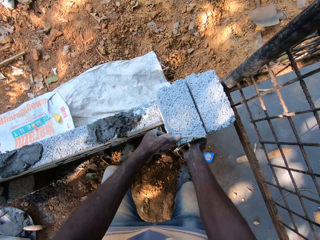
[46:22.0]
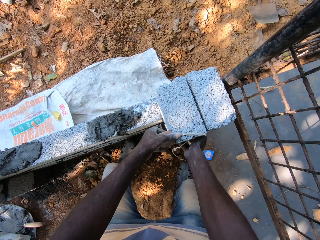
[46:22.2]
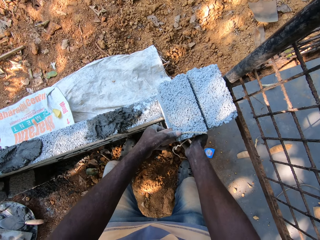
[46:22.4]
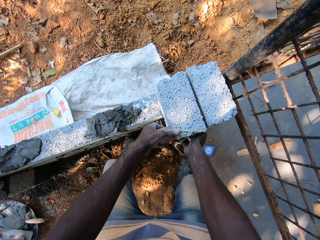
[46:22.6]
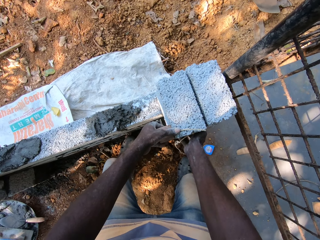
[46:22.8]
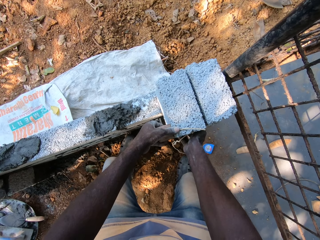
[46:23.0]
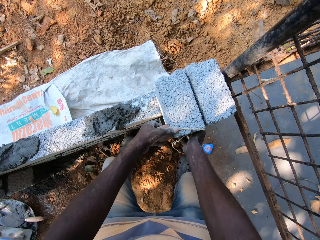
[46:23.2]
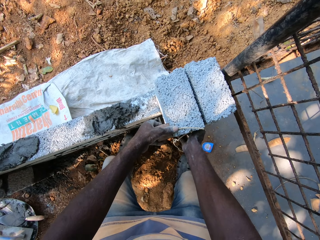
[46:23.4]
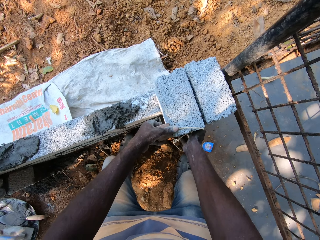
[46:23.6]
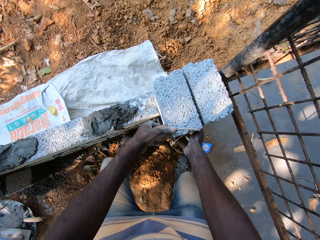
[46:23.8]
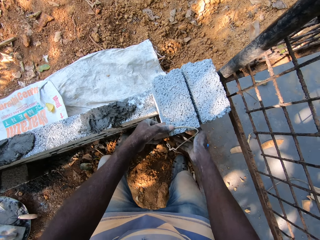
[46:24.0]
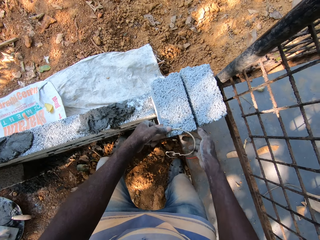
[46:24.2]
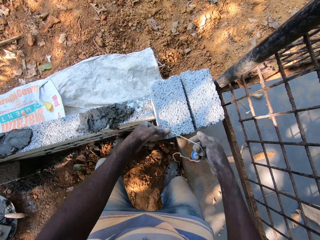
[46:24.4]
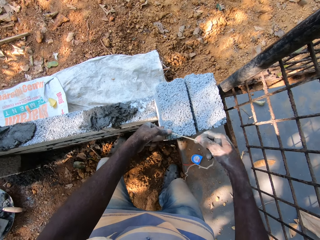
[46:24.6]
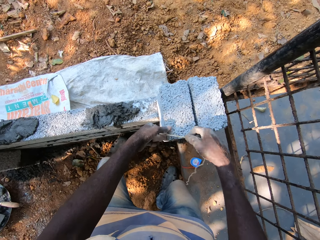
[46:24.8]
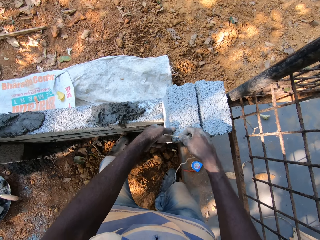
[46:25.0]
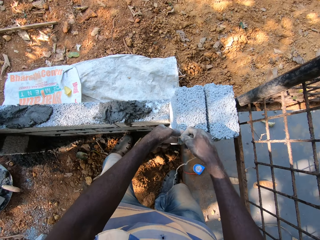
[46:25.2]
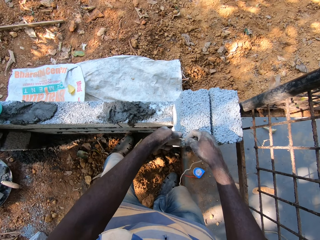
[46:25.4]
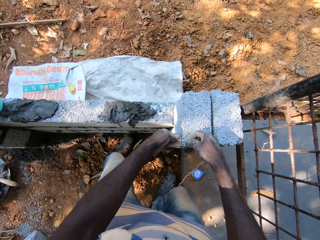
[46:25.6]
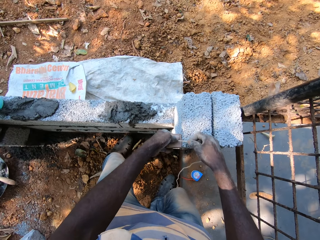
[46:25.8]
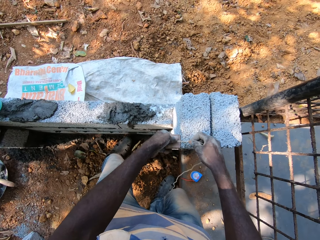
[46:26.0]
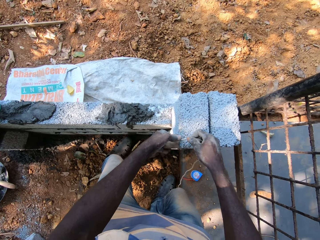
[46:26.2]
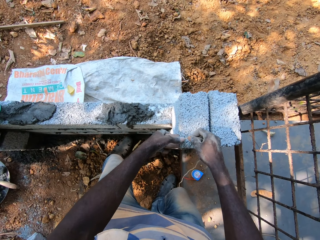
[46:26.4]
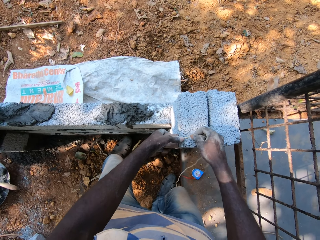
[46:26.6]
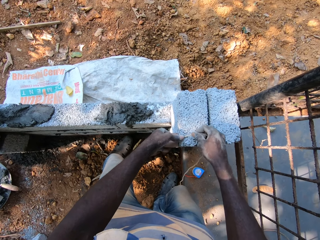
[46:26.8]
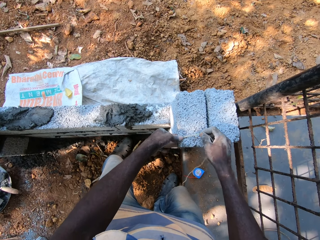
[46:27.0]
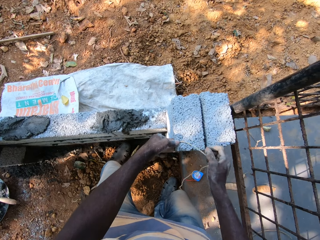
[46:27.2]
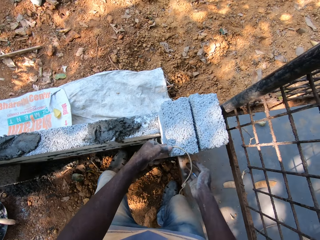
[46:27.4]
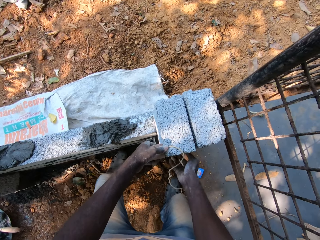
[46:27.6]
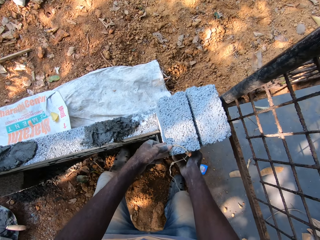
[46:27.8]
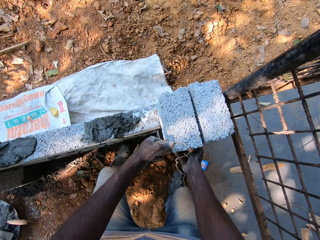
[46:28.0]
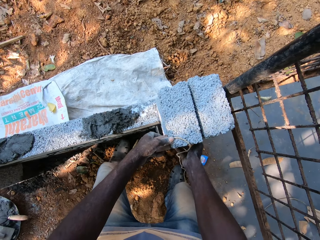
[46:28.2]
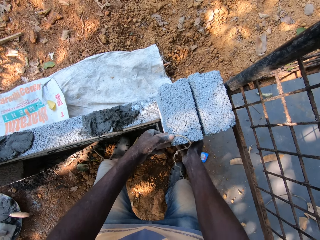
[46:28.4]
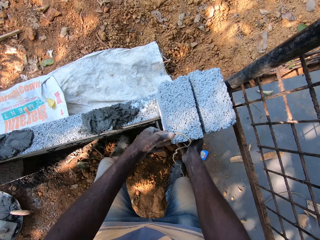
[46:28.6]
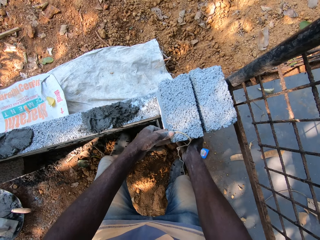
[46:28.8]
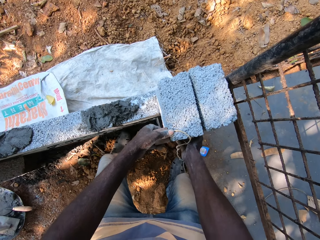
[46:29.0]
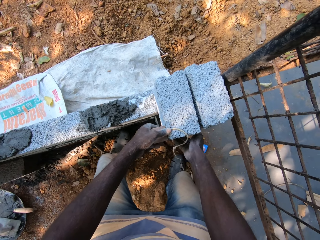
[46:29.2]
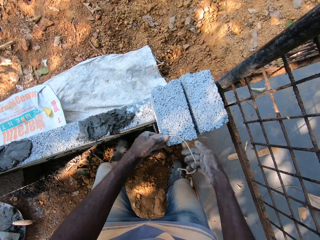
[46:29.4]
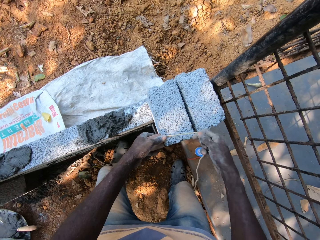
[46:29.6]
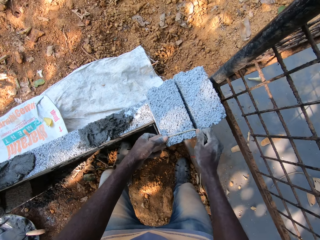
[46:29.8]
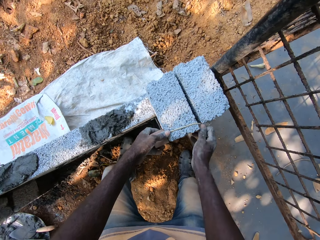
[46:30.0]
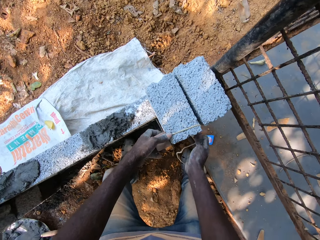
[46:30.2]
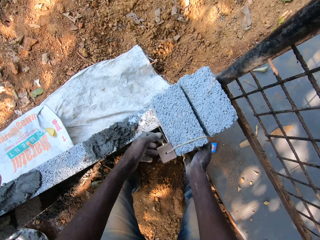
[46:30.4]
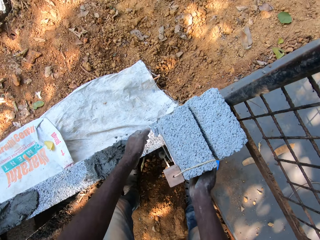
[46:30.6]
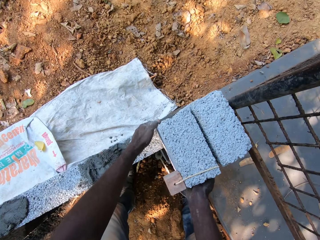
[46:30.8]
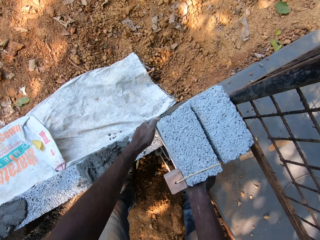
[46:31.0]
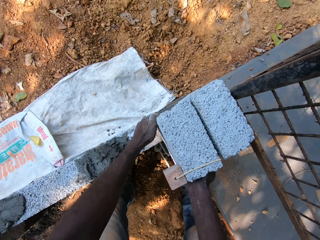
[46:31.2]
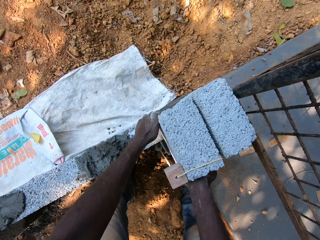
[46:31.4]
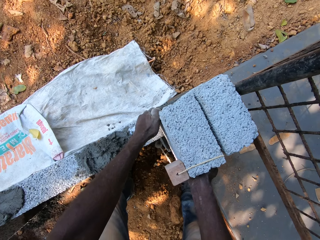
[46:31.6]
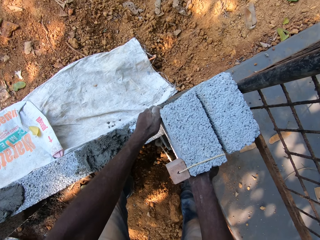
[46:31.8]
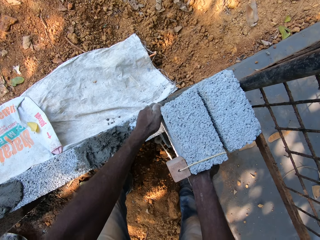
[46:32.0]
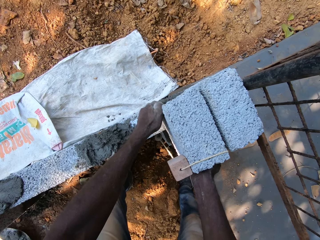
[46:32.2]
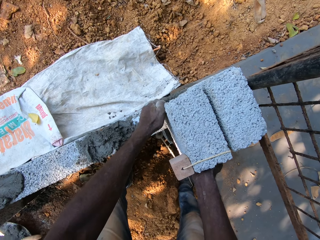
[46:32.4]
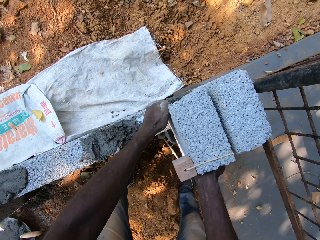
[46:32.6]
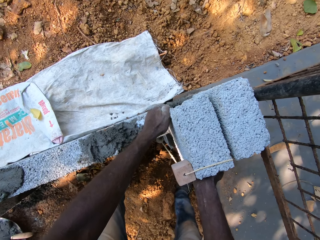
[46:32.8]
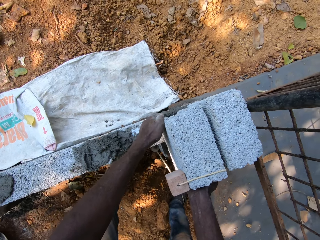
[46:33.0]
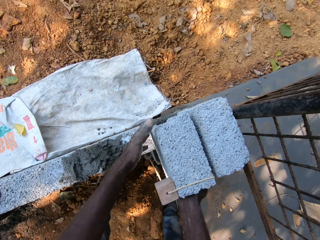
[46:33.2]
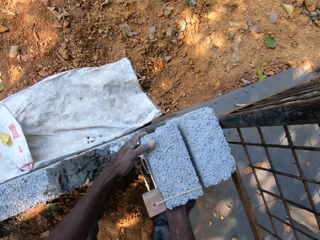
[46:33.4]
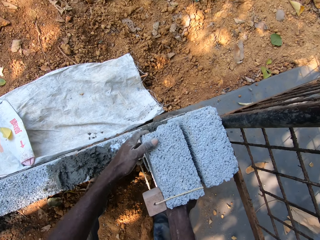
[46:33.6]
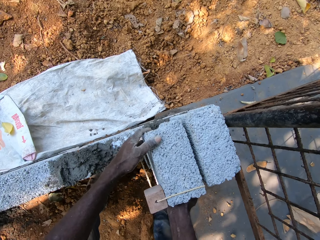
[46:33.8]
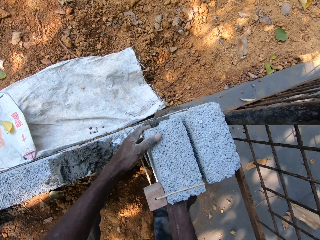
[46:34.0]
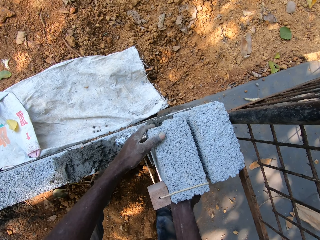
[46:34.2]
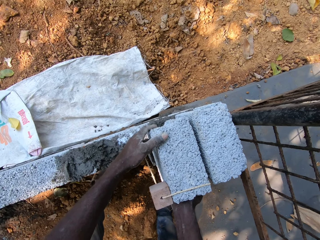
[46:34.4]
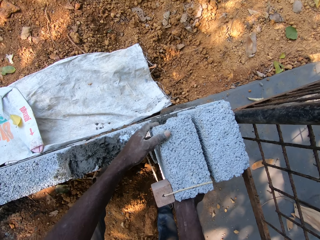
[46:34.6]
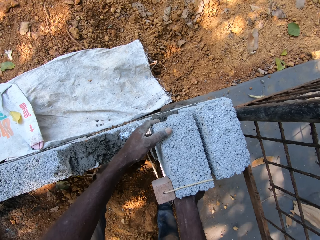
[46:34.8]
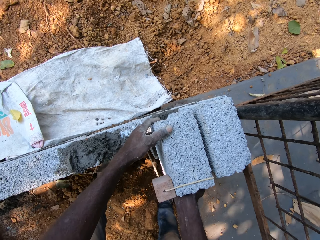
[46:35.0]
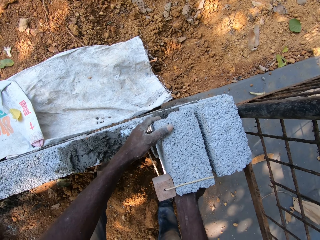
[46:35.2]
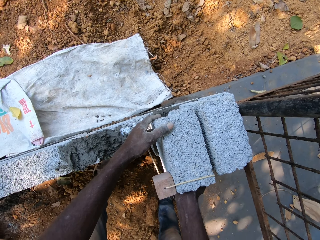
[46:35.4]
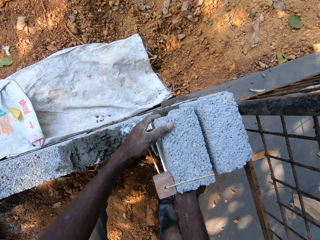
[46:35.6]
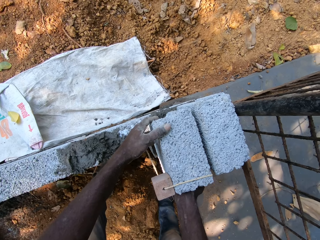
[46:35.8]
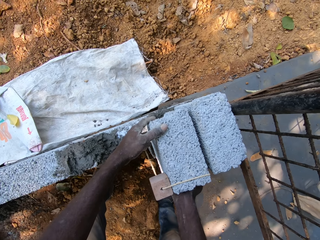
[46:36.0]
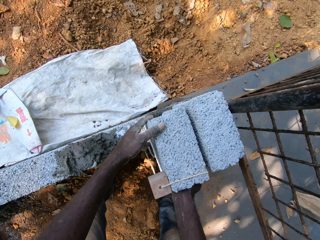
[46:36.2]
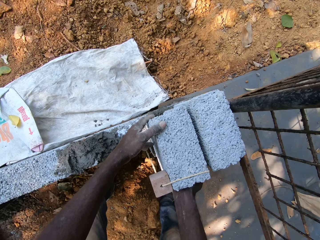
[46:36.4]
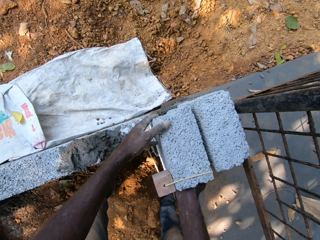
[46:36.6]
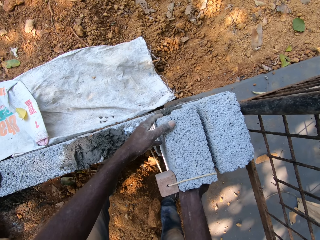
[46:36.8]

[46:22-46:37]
The camera wearer adjusts the concrete brick. They measure the vertical line of the brick with a plumb bob. They adjust the block on the wall with both hands. They measure the vertical line of the brick with the plumb bob.

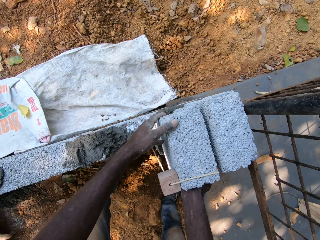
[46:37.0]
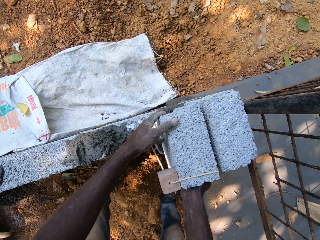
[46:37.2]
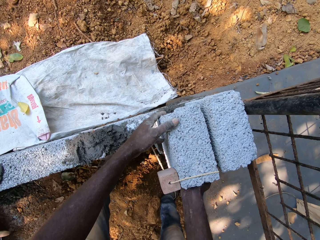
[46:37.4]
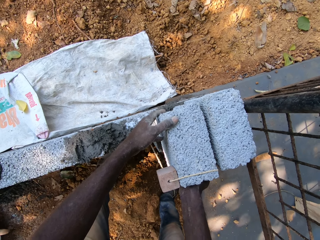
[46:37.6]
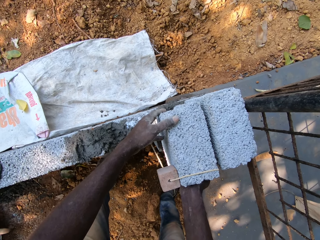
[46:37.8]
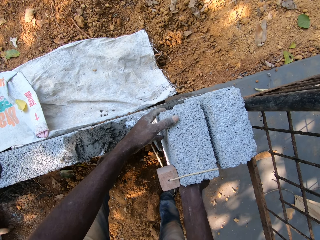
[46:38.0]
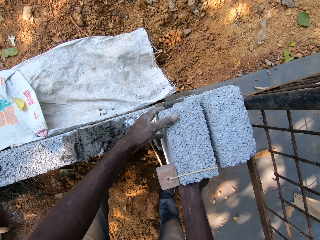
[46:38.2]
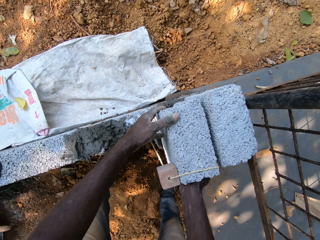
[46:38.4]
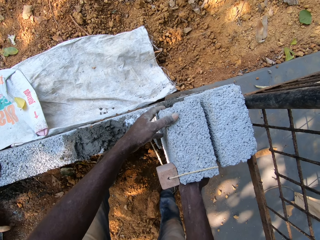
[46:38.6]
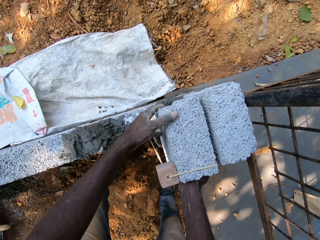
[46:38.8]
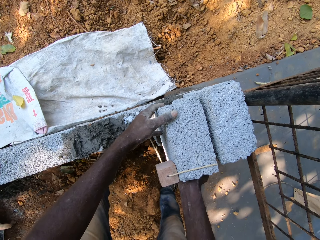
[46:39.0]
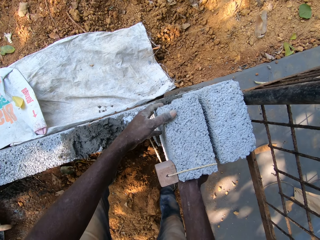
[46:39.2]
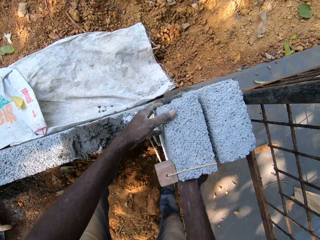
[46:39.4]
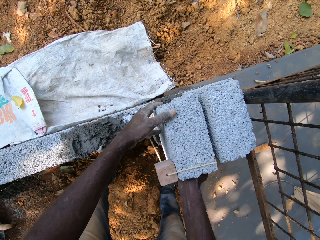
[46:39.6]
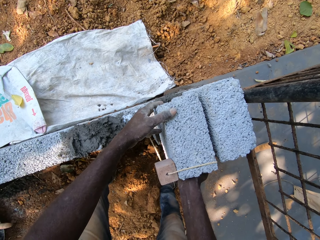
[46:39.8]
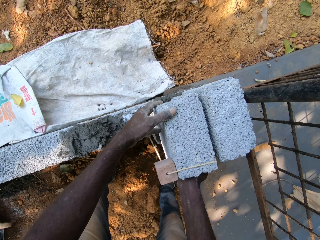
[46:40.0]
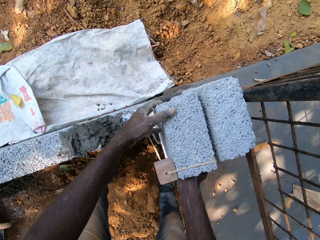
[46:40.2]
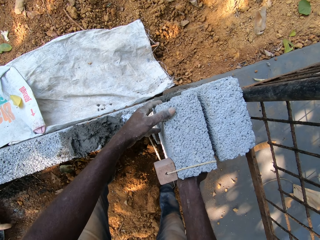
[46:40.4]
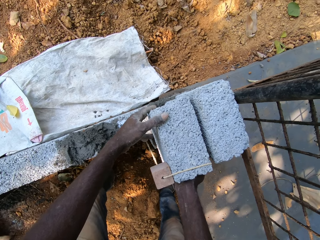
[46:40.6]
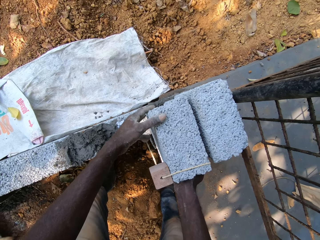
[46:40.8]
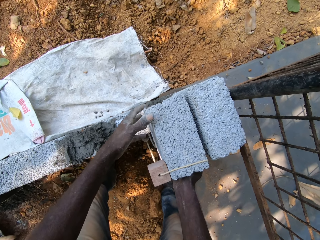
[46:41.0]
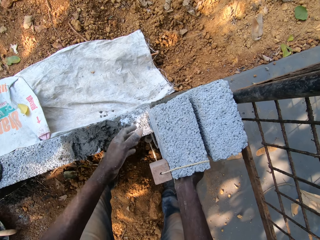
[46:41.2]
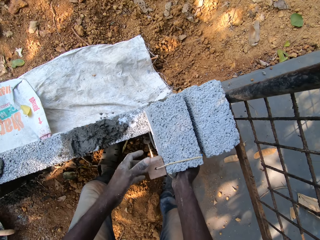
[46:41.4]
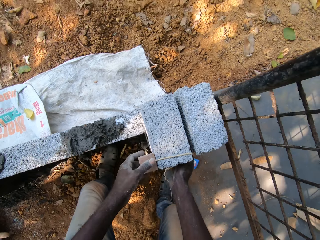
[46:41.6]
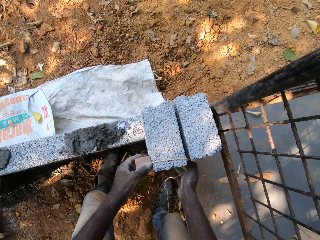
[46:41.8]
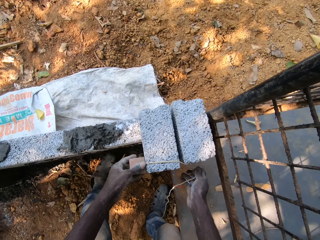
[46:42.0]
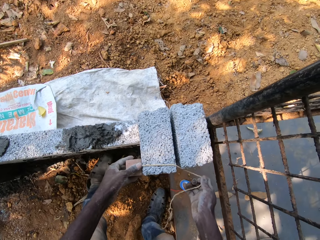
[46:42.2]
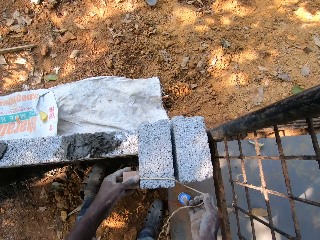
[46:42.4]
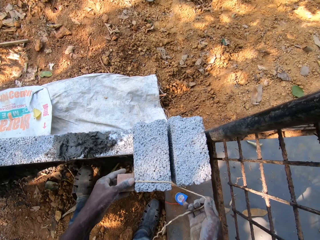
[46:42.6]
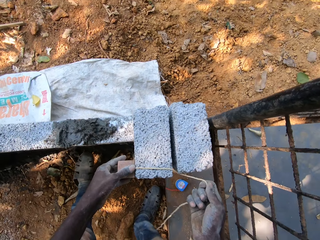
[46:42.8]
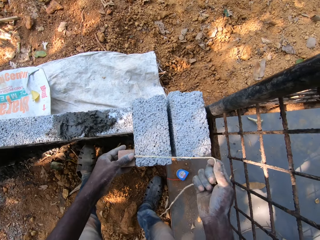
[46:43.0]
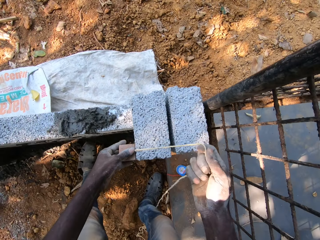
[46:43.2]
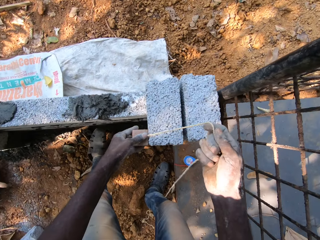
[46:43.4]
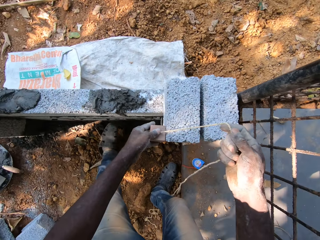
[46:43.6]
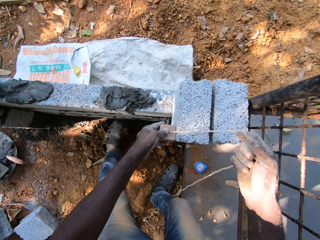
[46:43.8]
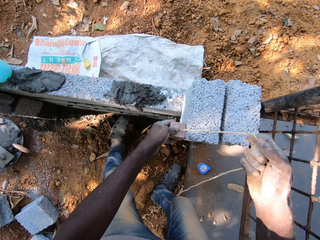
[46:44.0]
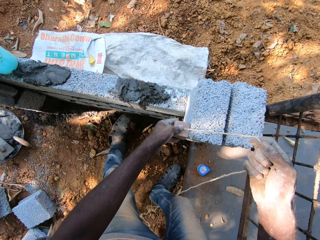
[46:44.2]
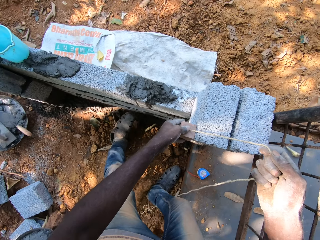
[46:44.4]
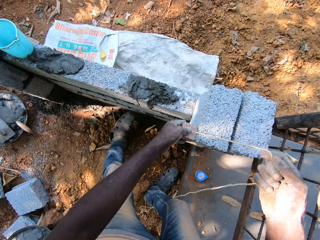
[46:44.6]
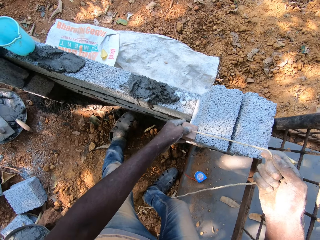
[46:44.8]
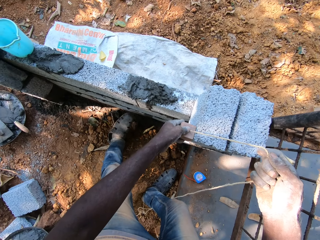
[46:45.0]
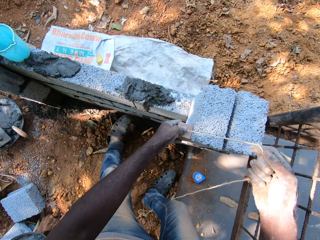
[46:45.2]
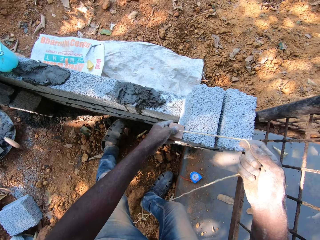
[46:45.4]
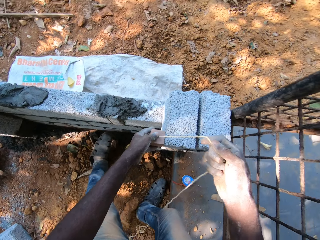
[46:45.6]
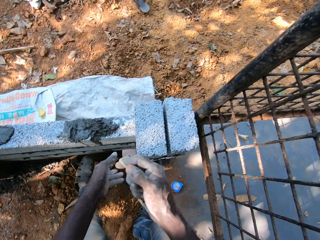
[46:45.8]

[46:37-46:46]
The camera wearer adjusts the plumb bob rope over the concrete block with his right hand.
